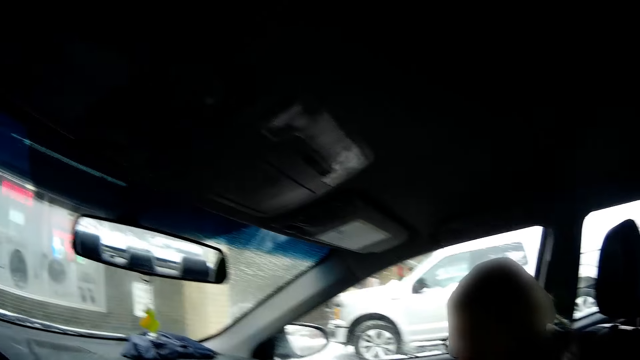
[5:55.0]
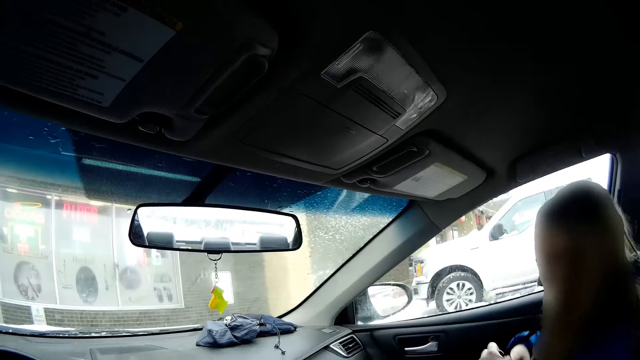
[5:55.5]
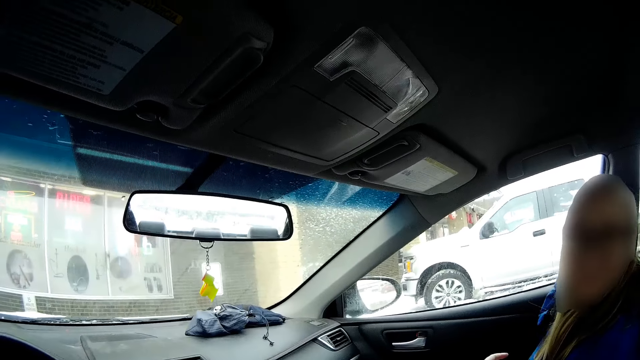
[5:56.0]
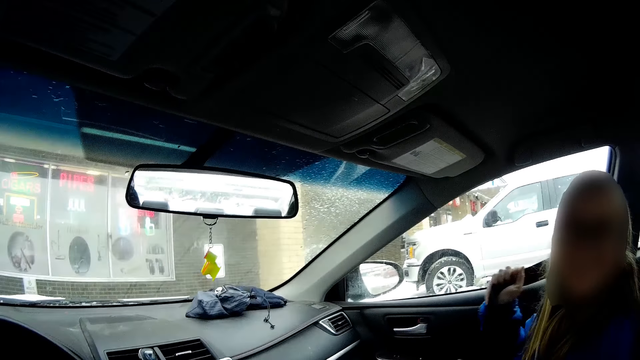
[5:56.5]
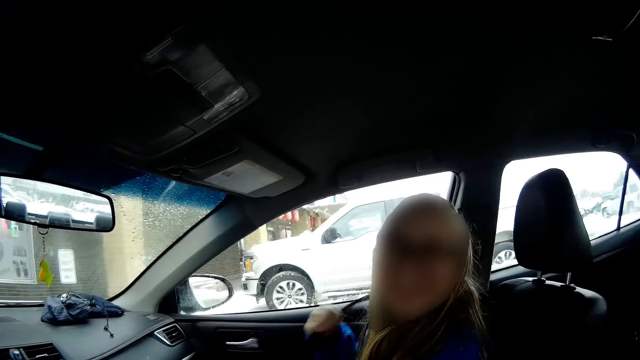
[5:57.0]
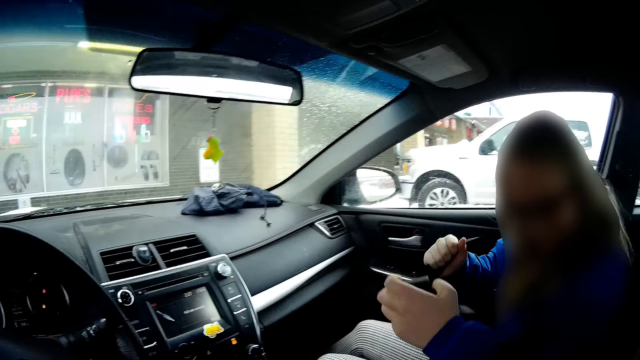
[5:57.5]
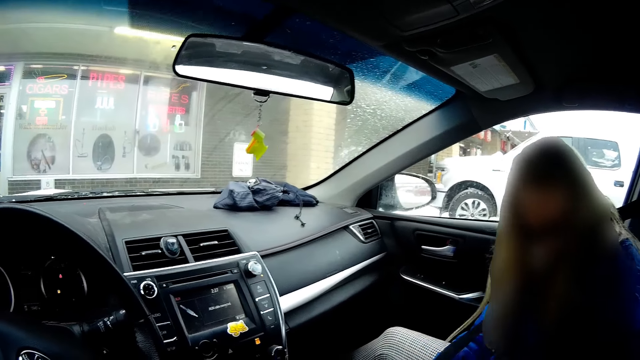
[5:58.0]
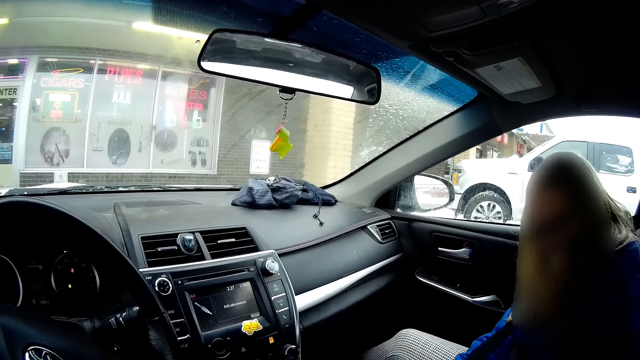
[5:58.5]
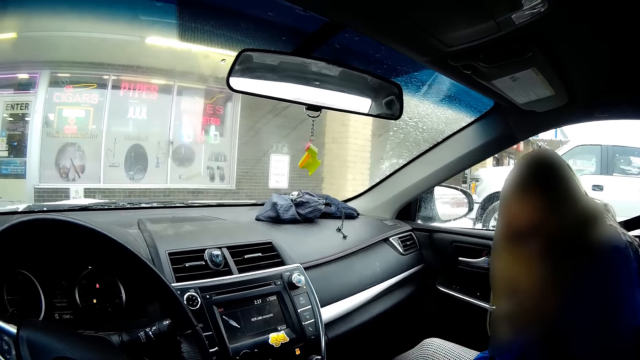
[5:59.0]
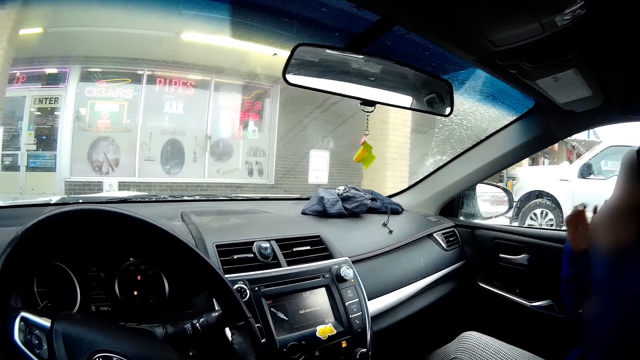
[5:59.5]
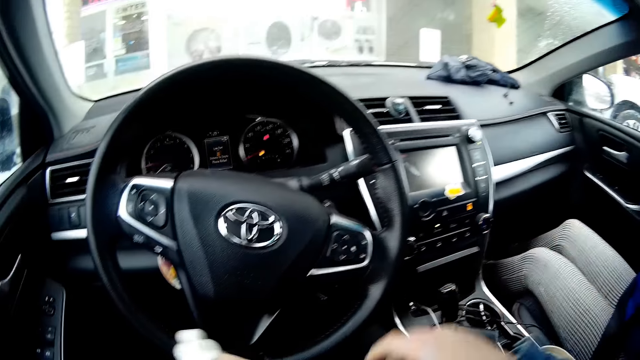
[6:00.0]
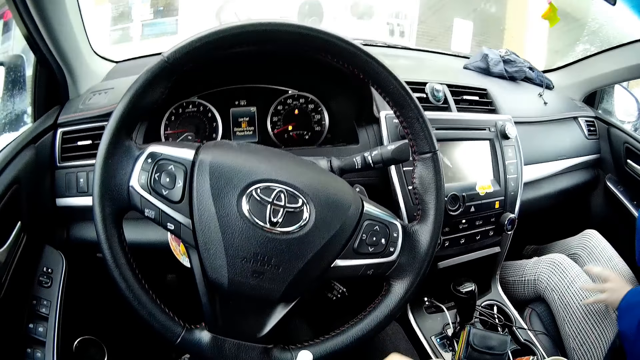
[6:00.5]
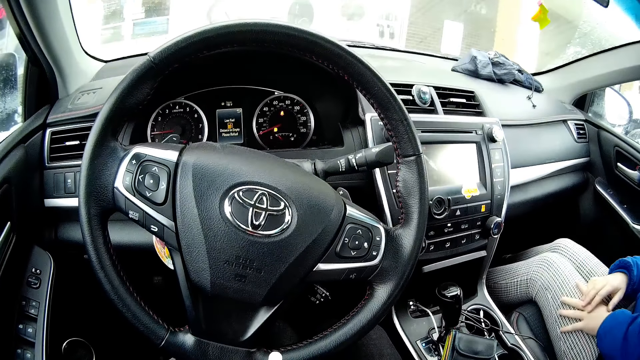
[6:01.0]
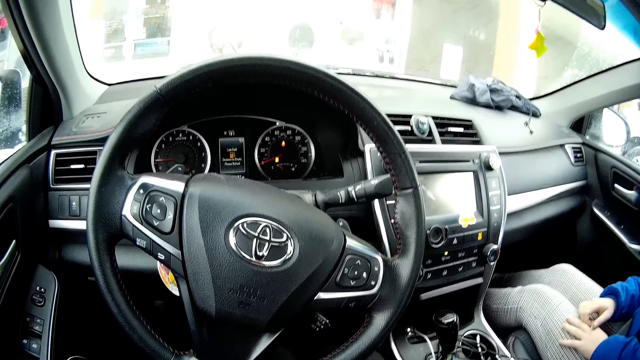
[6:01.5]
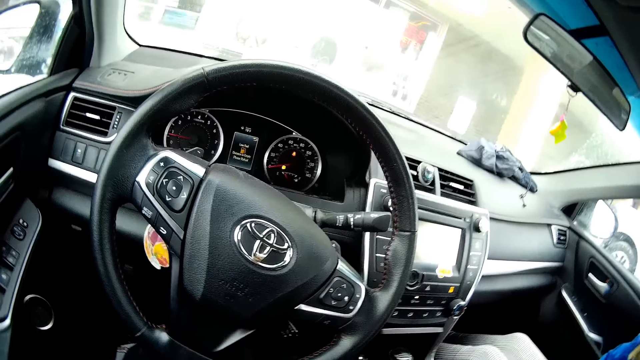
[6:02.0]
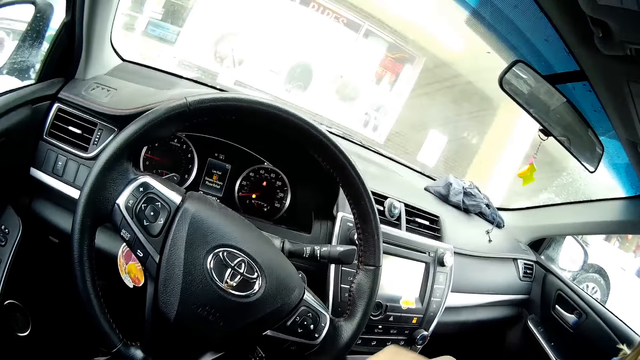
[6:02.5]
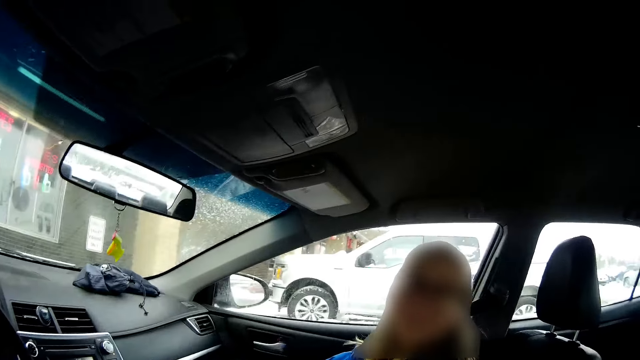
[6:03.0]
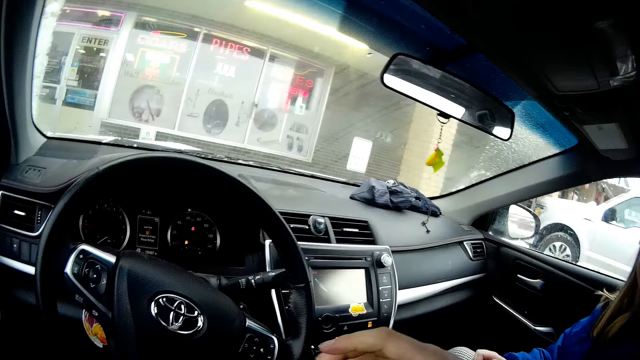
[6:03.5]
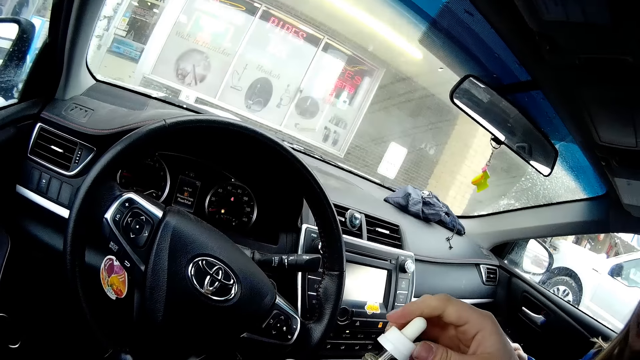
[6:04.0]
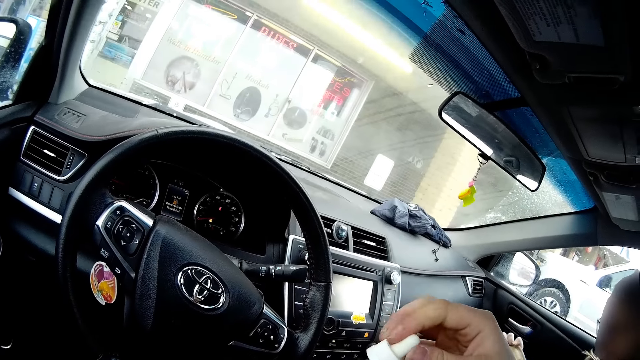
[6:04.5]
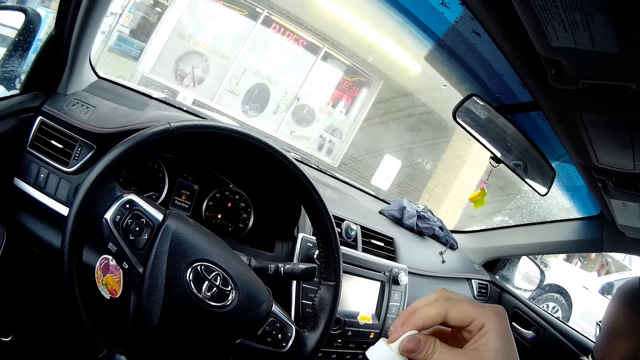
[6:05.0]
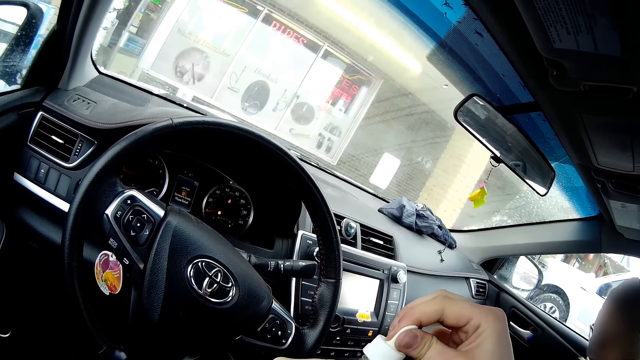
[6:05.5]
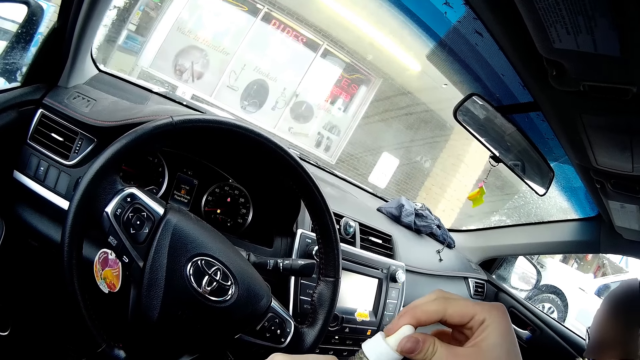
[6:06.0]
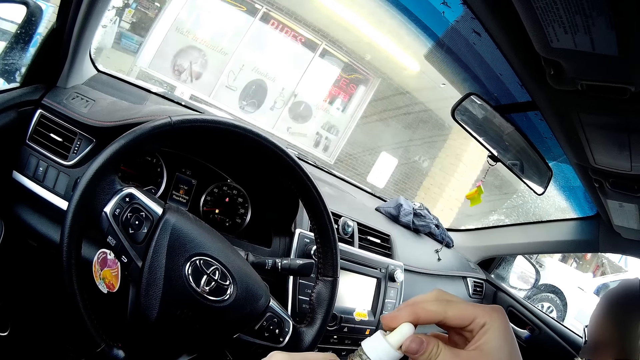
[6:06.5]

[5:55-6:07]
A woman wears a seatbelt. The camera wearer stares at the windscreen. The woman rests her hands on her lap. The camera wearer looks around the car. They hold a bottle of something. They draw something from the bottle. They open a tube cover of the bottle.

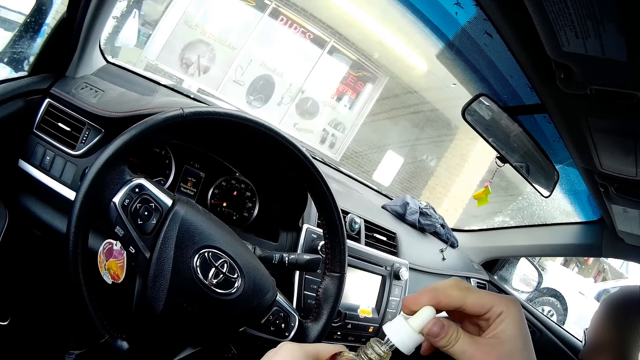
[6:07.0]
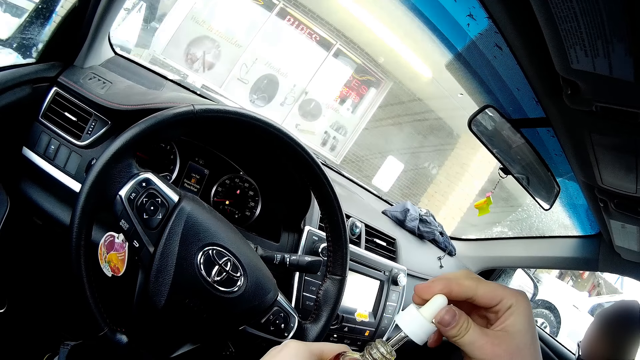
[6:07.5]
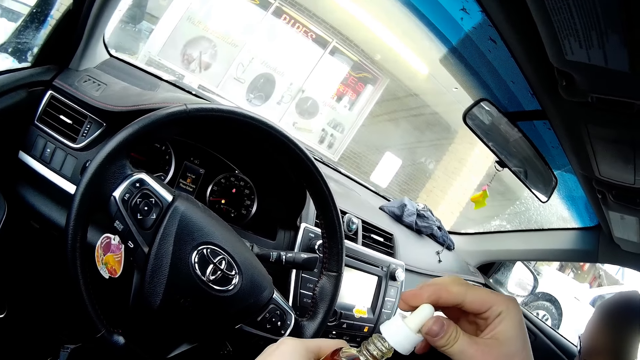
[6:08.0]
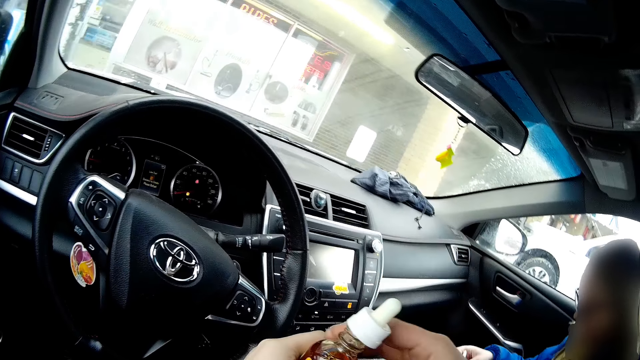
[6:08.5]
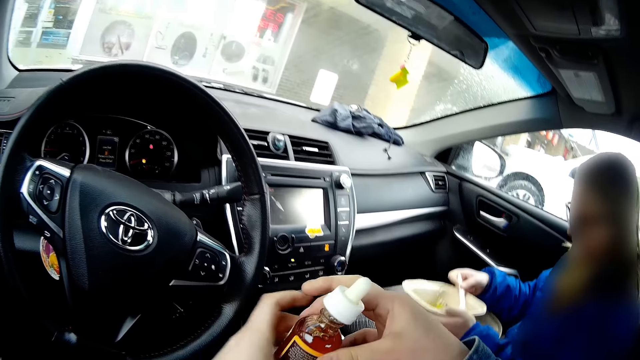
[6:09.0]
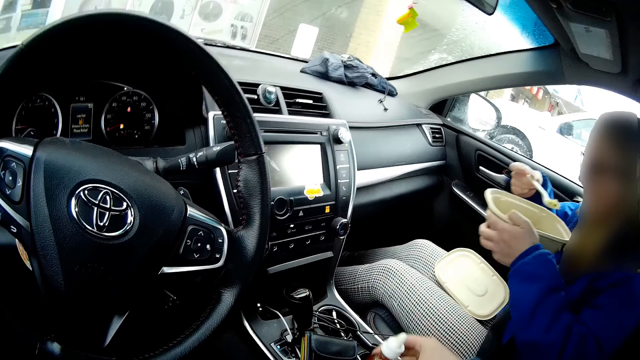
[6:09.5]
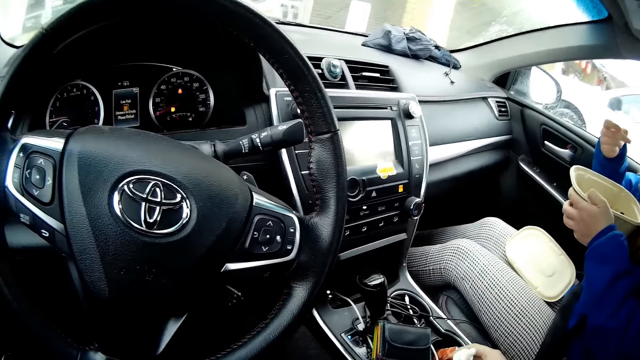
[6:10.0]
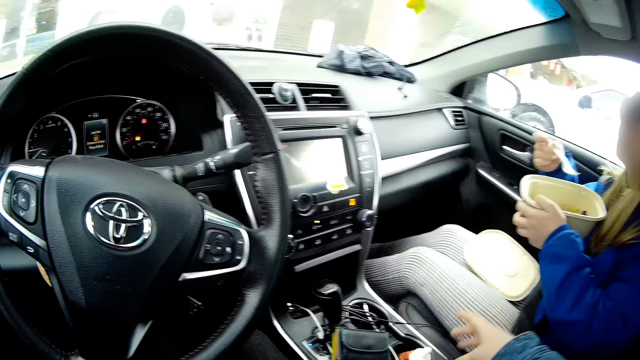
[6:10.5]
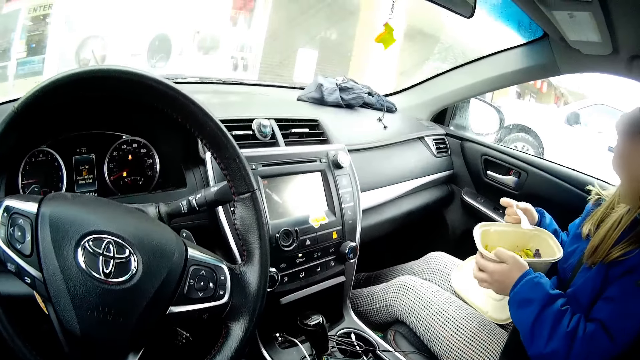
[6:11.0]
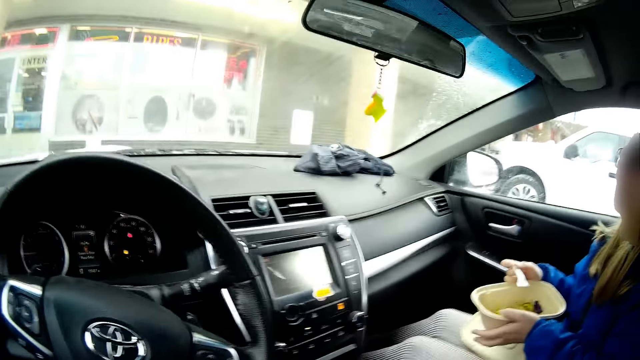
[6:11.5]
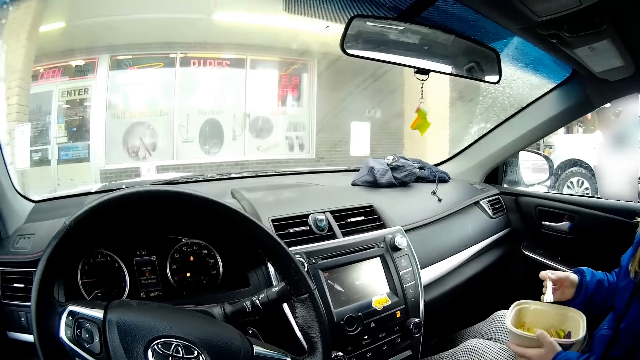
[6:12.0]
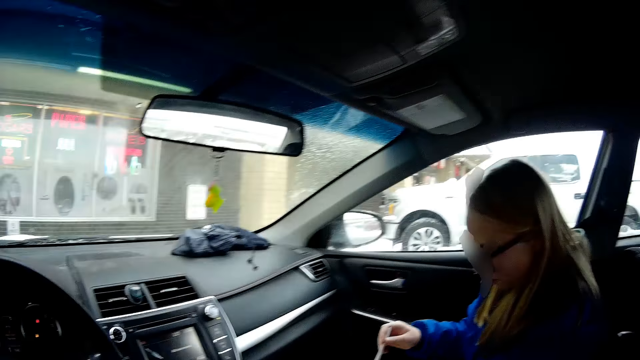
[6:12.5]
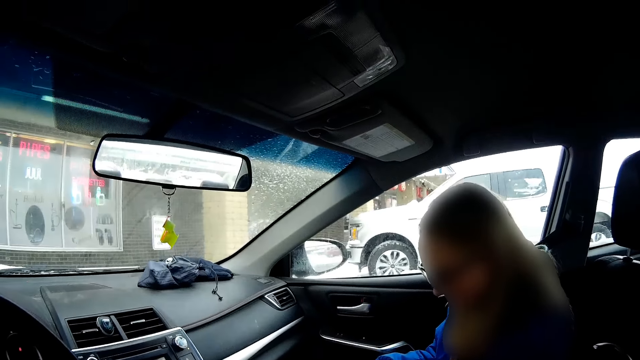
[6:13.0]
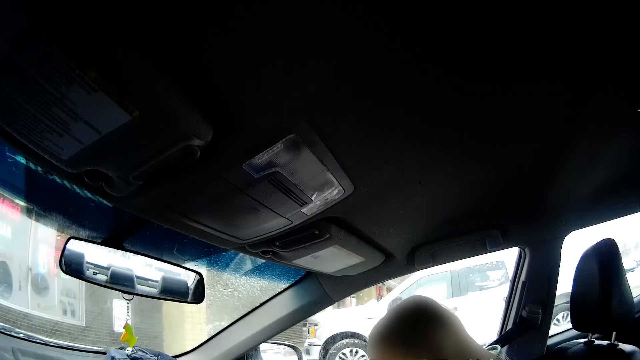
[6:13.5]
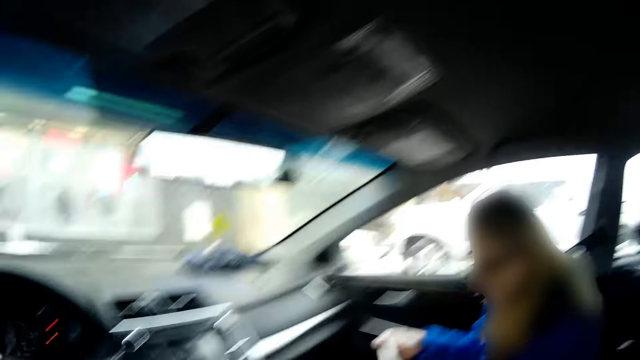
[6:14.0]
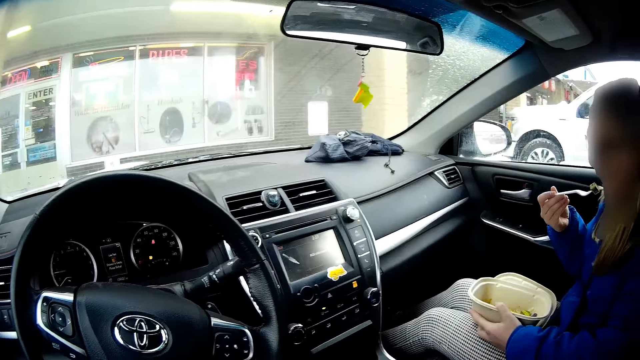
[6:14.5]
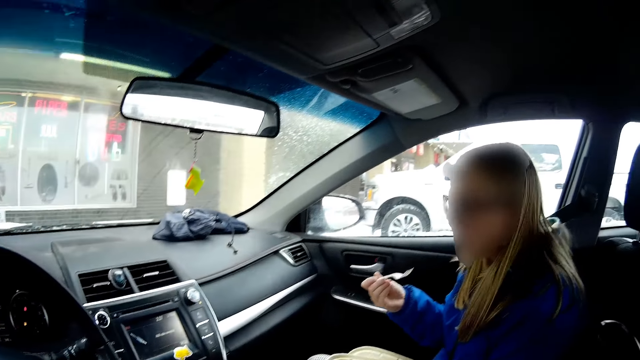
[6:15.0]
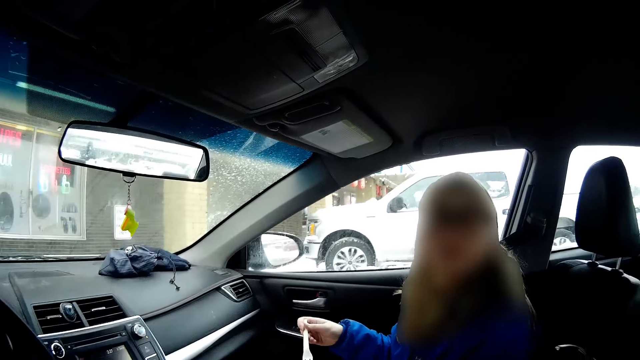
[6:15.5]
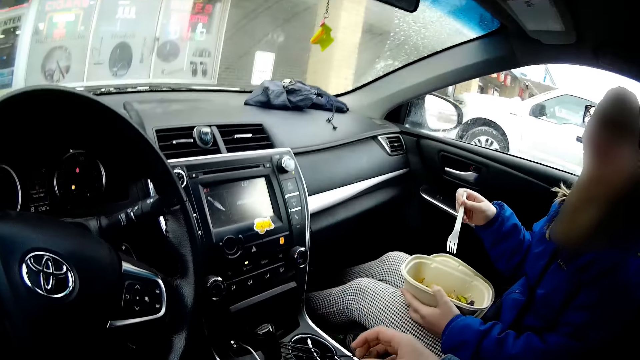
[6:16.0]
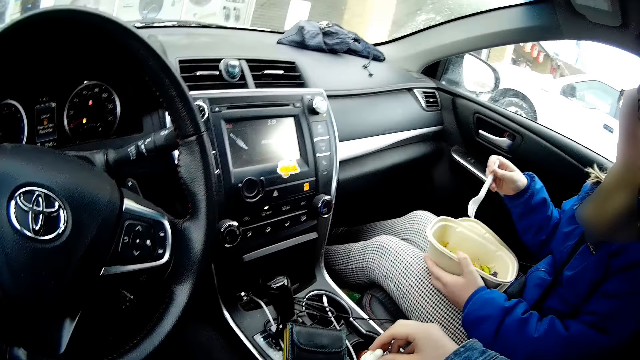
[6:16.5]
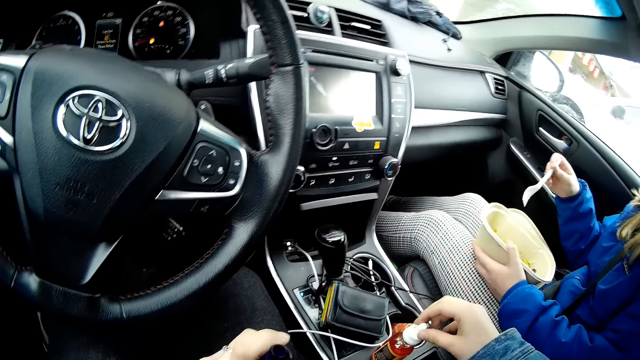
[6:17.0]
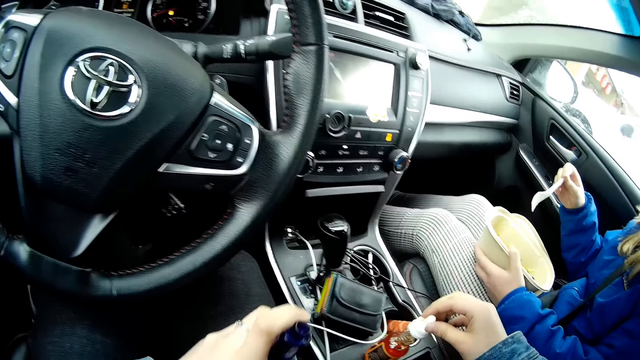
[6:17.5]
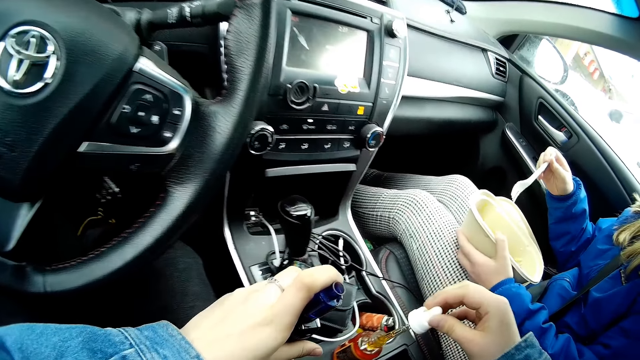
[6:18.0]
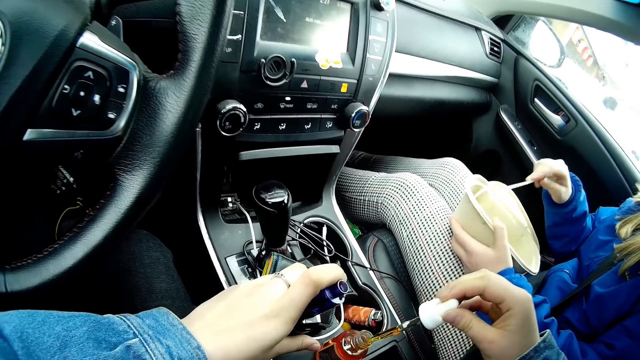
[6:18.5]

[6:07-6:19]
The camera wearer drops the bottle cap on the bottle. She moves the bottle to her right hand and drops the bottle in a cup hole of the car. The woman eats with a spoon from a bowl. The camera wearer looks at the woman. The woman eats something. The camera wearer looks at the woman. She takes some liquid from the bottle with the tube.
